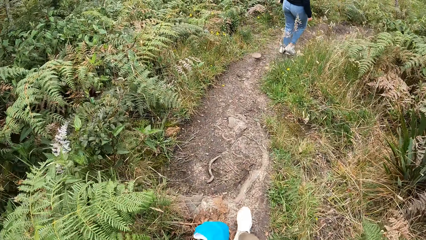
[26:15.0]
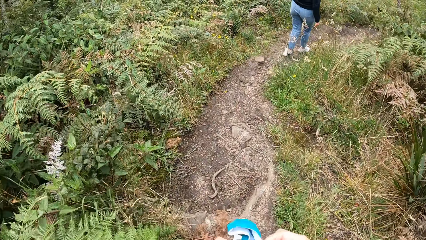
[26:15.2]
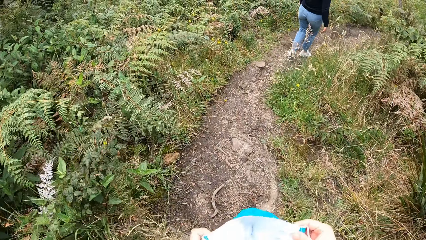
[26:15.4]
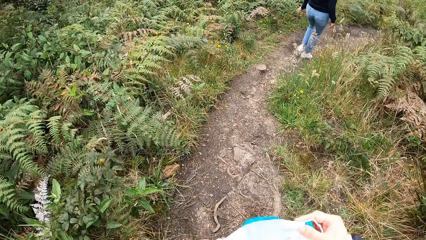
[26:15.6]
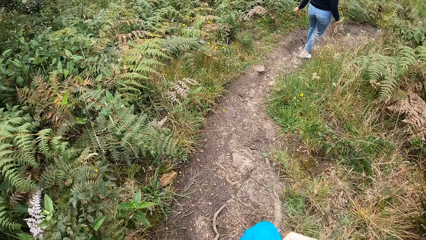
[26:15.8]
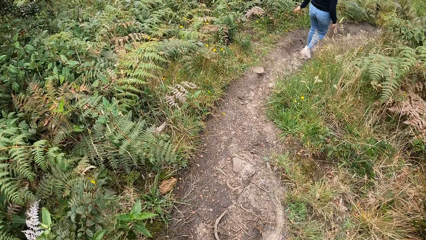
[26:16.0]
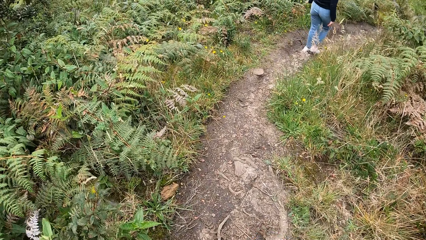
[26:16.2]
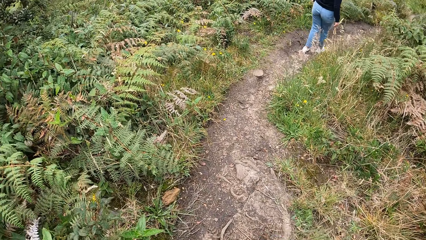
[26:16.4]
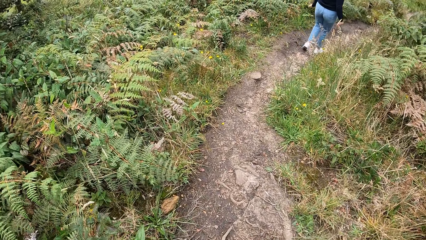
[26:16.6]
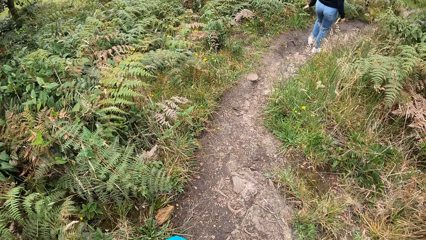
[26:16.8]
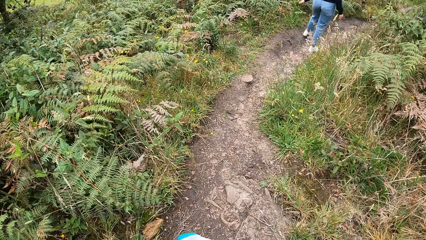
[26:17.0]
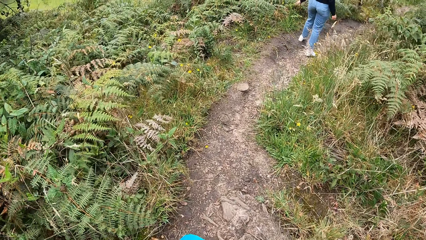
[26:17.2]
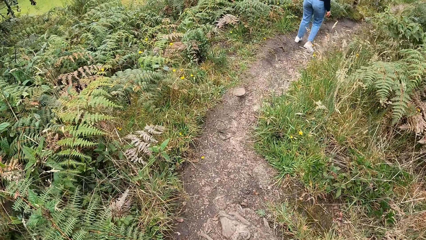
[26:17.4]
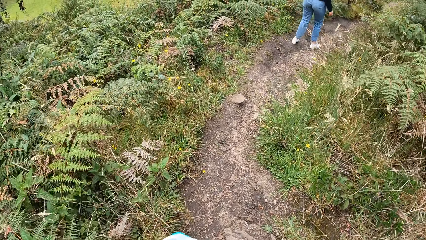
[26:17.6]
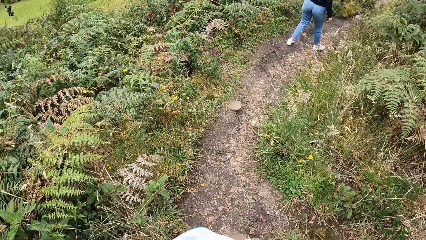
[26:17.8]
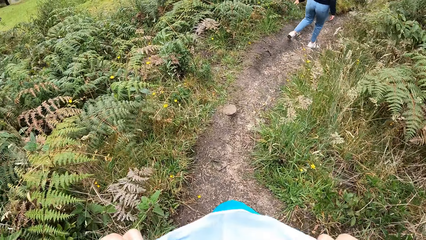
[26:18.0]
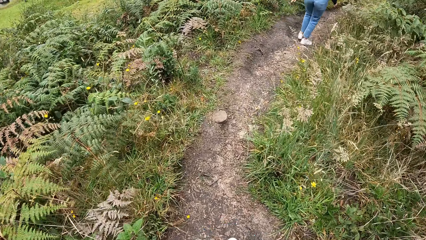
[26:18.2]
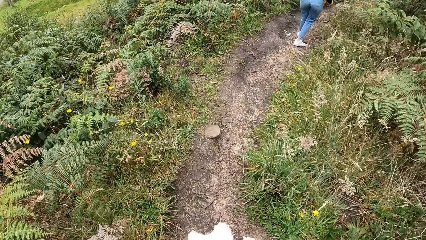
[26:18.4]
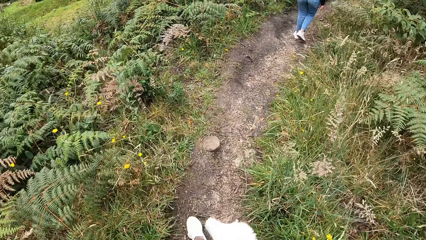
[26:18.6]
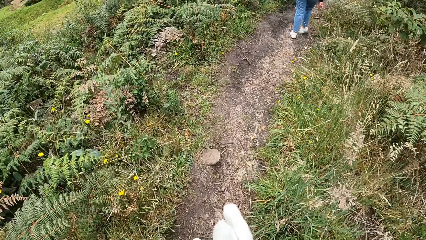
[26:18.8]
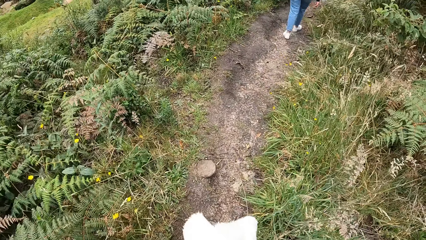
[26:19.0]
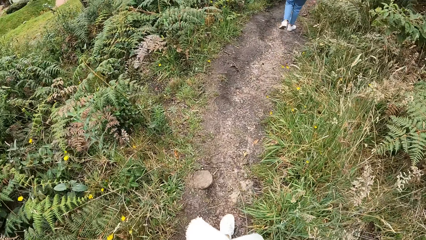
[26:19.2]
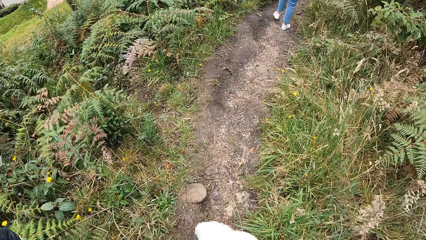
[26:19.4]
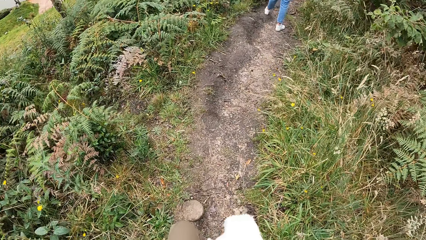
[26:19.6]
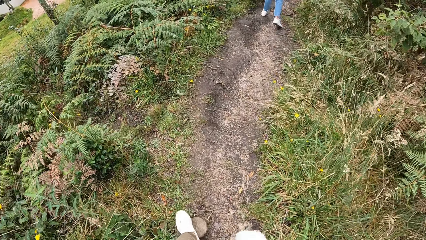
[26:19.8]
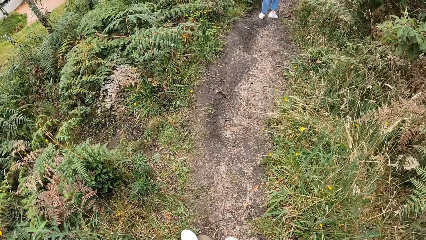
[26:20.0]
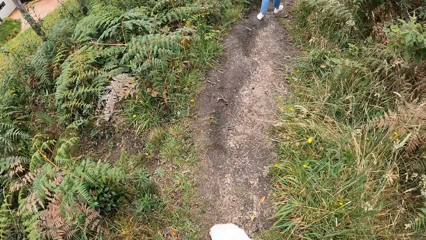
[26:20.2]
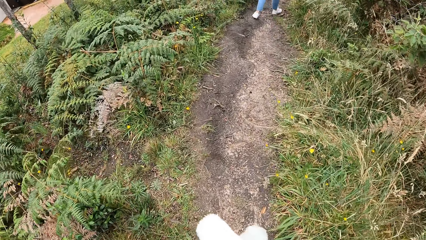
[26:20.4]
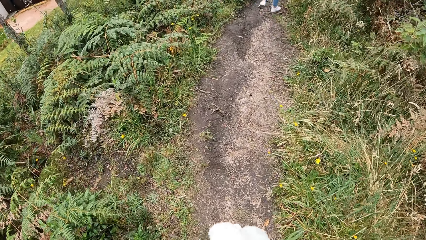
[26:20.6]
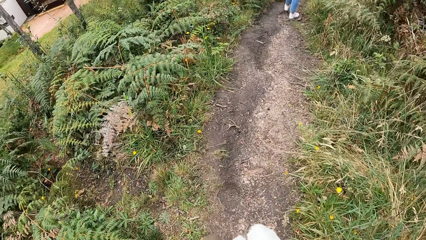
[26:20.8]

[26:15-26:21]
The camera wearer spreads a nose mask in her hands. She holds the facemask. She walks in the field.

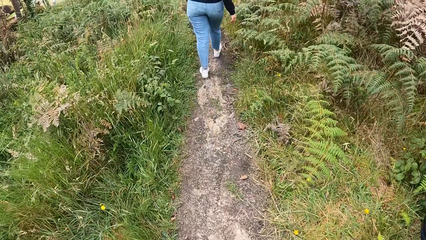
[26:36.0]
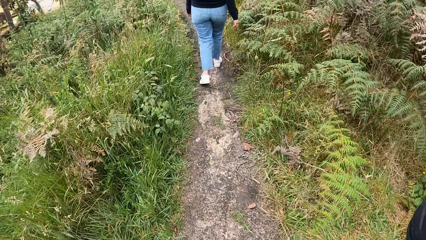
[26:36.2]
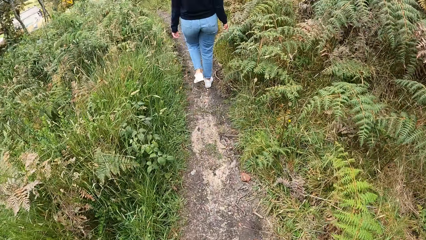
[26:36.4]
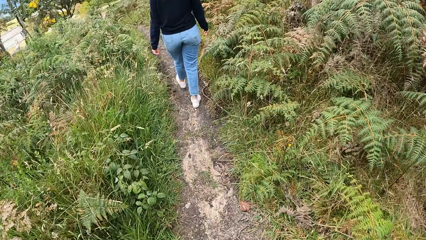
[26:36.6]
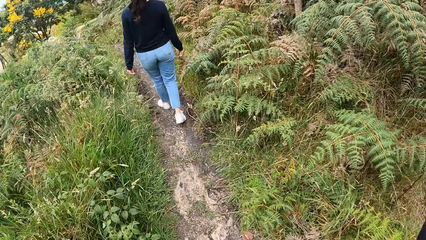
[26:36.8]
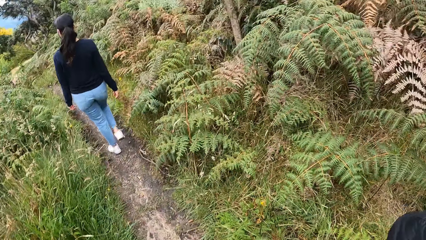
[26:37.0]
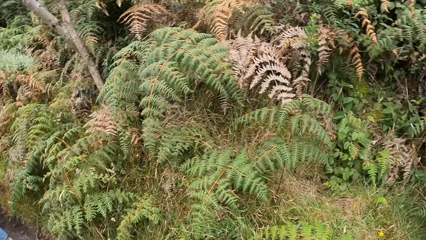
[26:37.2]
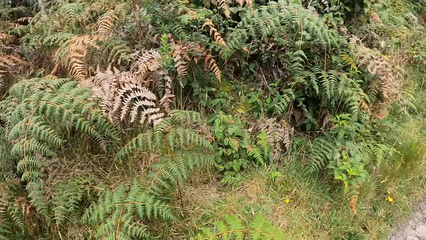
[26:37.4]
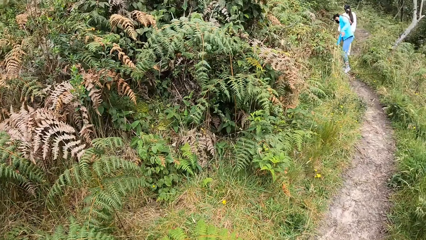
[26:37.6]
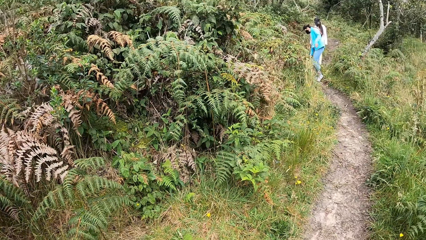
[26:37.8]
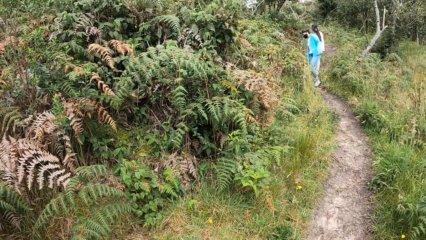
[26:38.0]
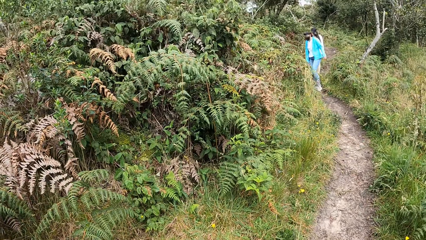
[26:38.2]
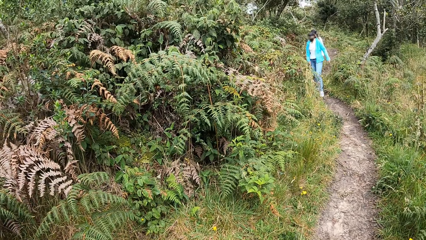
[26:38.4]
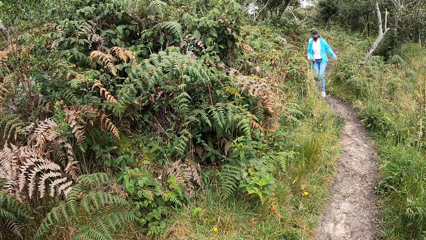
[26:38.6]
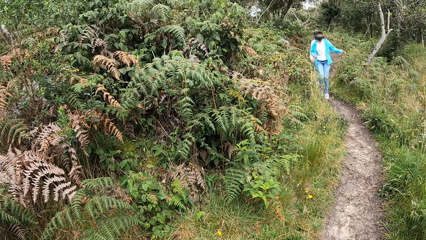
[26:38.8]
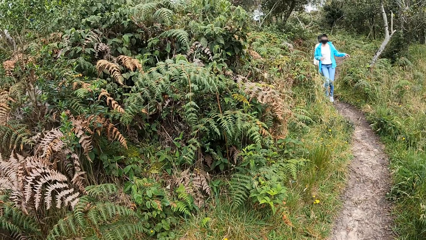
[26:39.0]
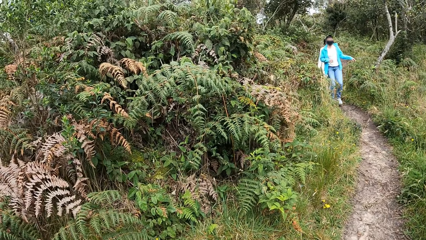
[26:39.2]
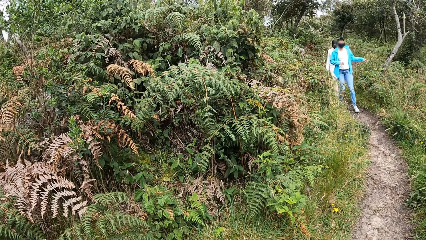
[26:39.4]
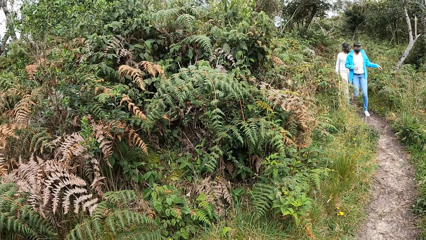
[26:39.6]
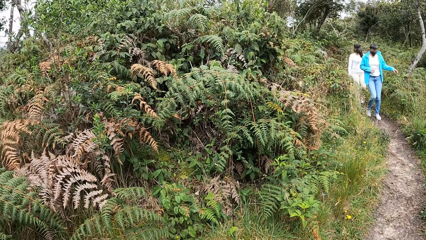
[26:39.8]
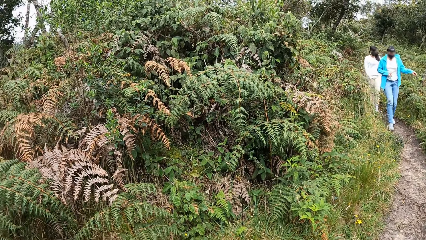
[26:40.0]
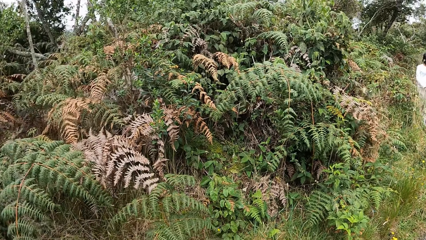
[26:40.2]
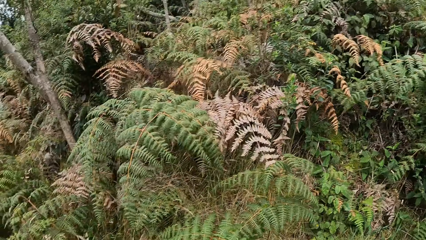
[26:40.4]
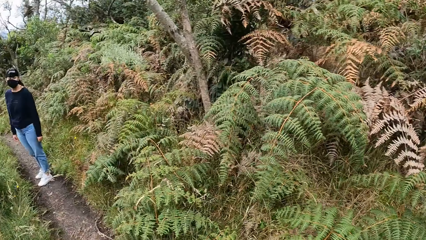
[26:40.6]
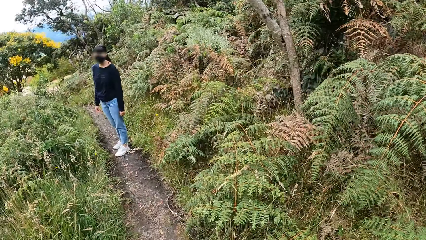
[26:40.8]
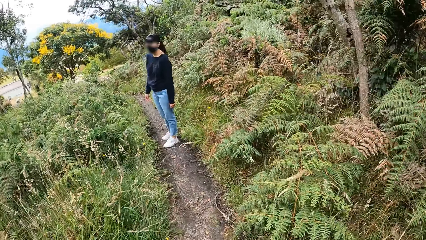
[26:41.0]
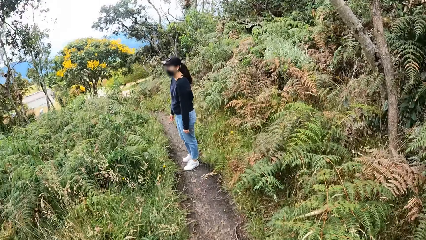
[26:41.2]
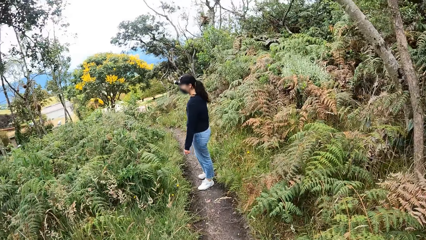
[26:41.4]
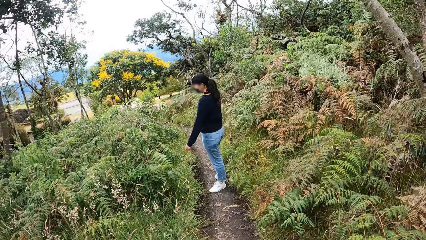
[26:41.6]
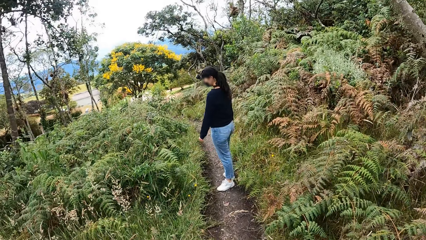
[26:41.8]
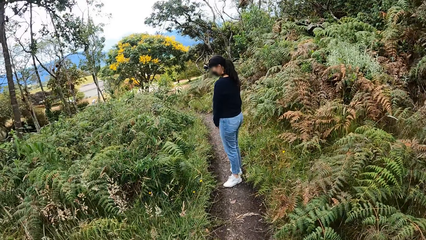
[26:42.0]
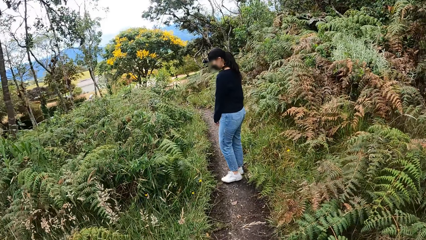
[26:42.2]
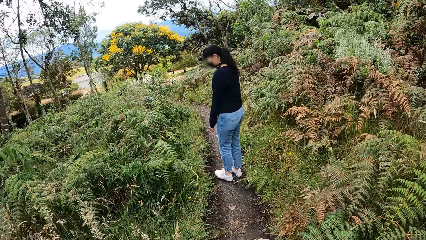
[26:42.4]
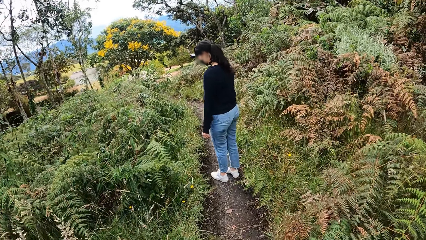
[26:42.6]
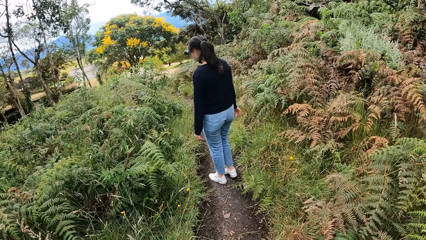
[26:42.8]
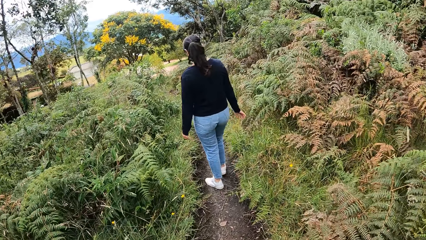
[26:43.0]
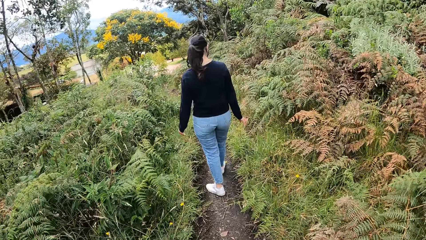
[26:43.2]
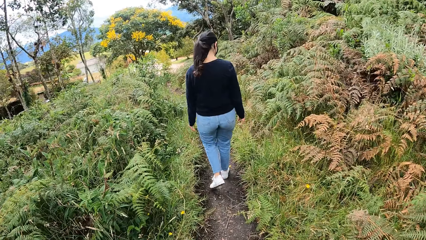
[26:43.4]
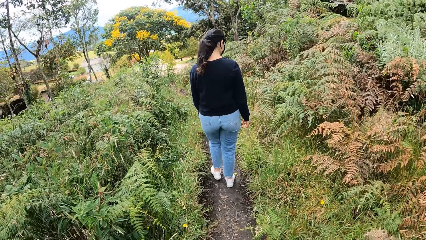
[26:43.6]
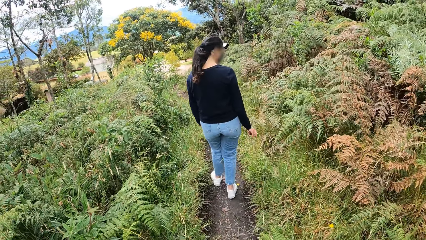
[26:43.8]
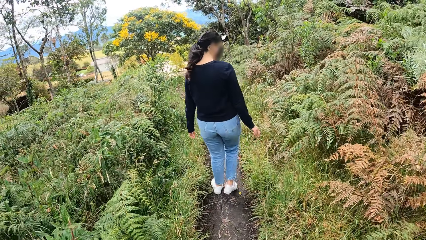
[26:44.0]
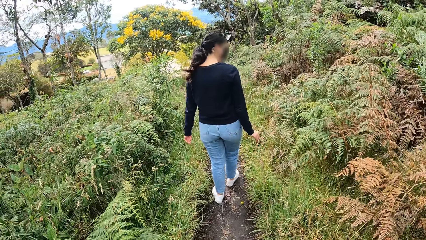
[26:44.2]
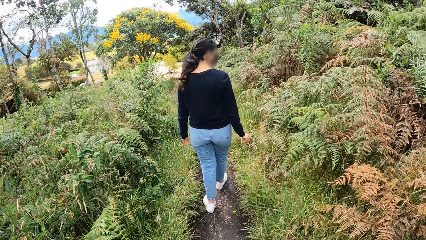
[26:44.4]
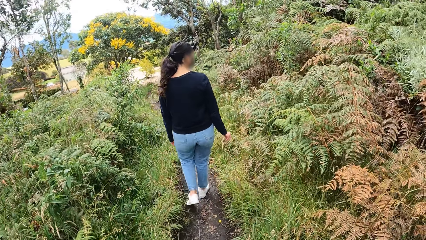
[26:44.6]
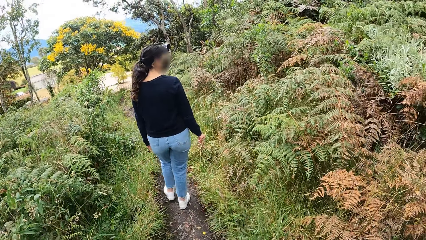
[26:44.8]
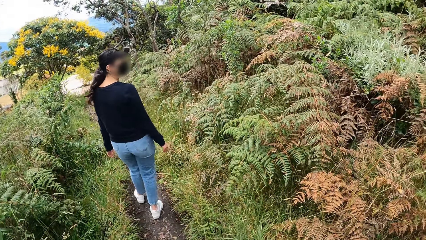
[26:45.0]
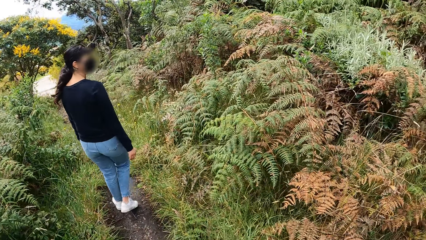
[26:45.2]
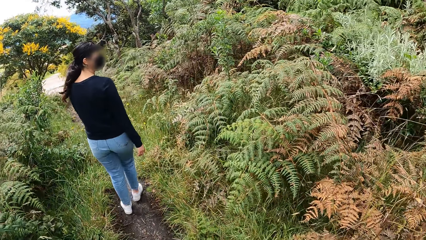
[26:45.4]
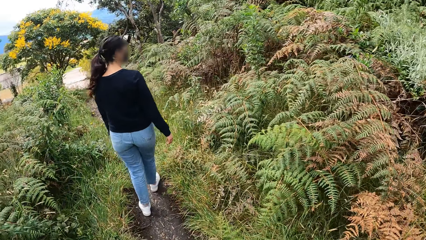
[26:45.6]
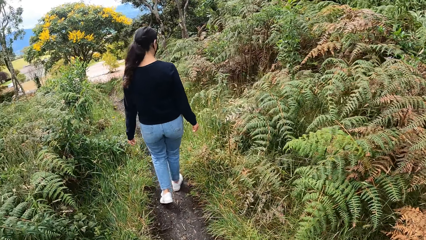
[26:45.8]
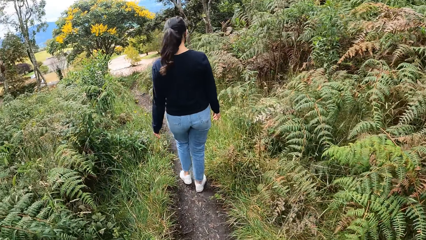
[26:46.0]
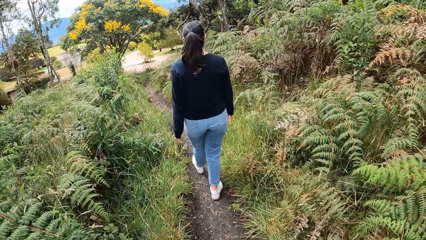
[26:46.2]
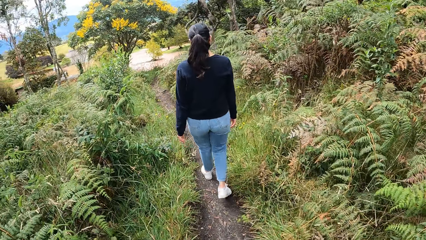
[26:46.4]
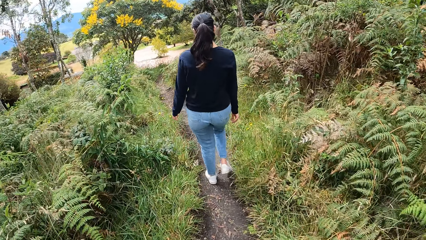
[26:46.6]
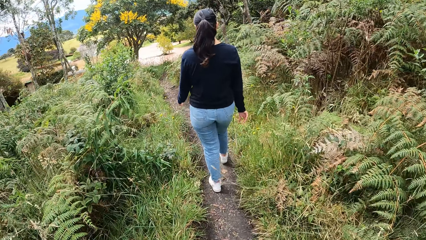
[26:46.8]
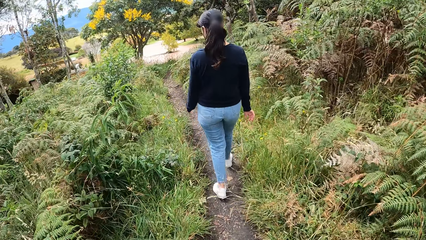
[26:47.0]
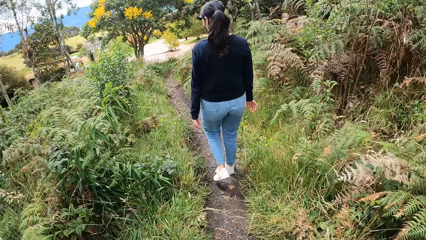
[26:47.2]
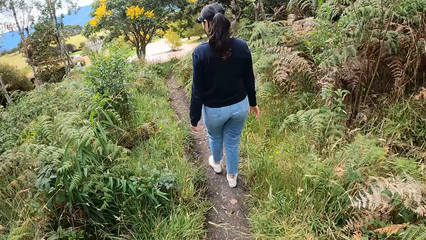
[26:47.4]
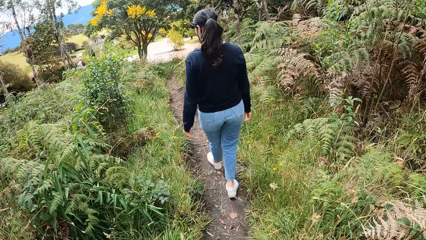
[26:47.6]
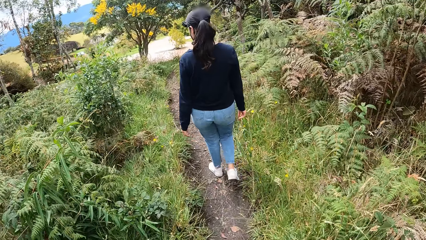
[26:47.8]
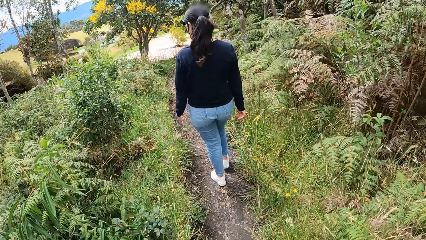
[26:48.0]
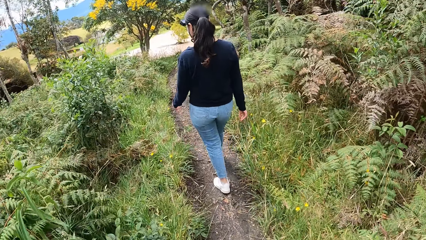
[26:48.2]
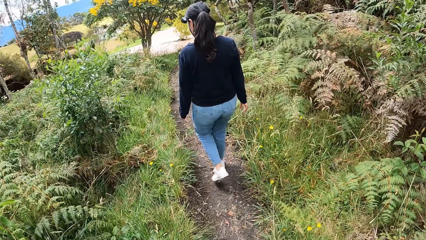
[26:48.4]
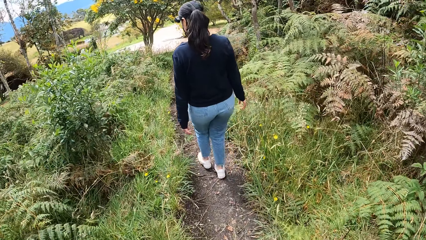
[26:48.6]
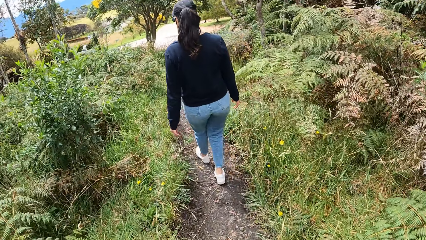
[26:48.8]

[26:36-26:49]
The camera wearer turns in the field. A person walks in the field. Another person walks in the field. The camera wearer turns round. A third person looks at the camera wearer. The third person walks in the field. The third person walks in the field again and turns round.
